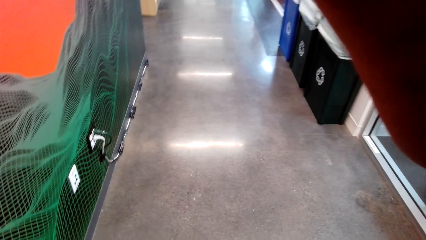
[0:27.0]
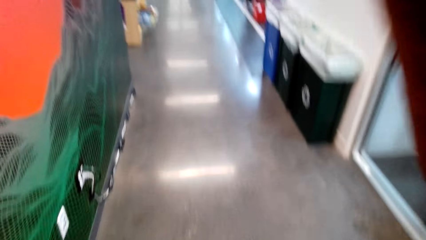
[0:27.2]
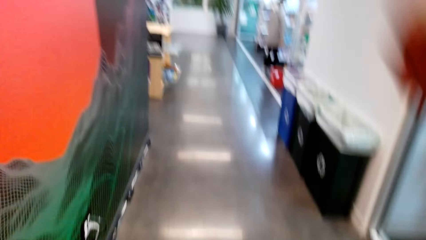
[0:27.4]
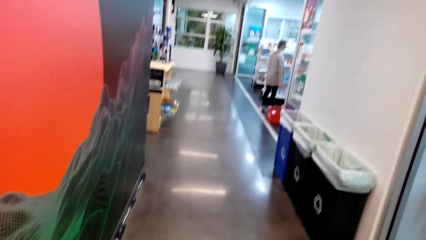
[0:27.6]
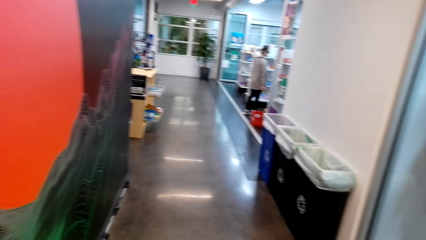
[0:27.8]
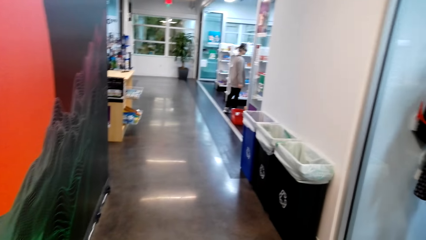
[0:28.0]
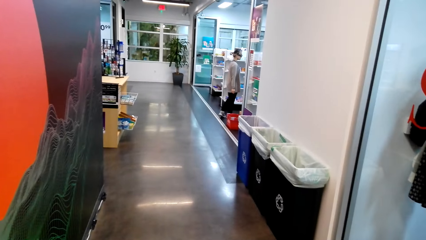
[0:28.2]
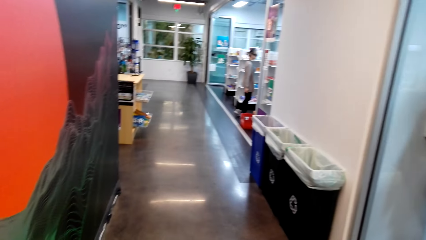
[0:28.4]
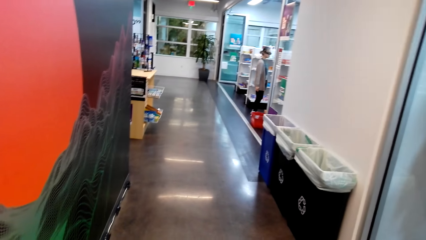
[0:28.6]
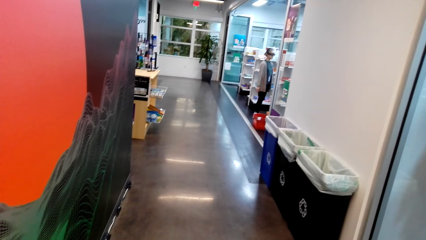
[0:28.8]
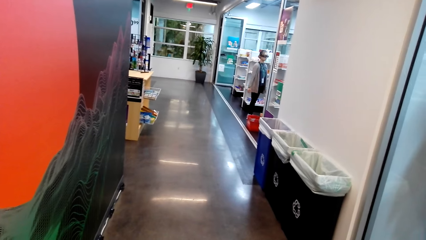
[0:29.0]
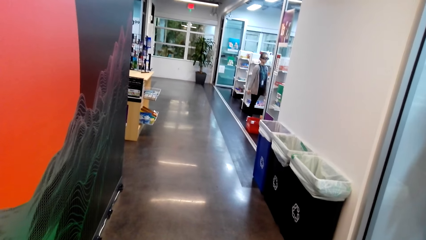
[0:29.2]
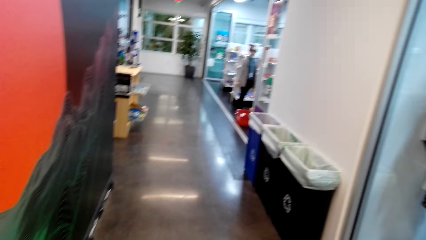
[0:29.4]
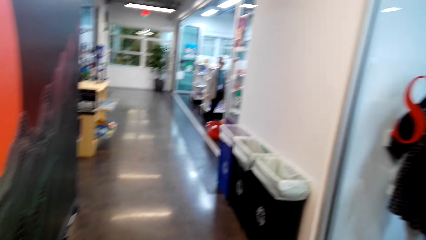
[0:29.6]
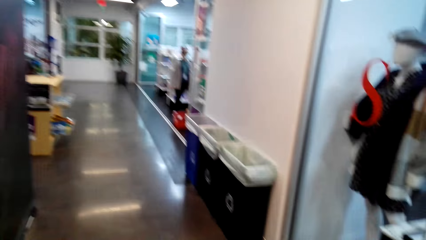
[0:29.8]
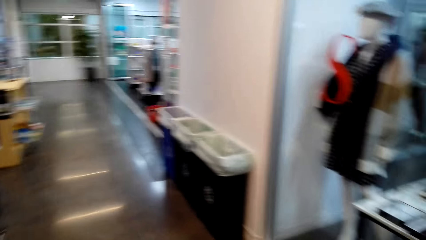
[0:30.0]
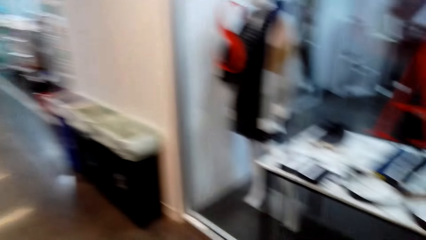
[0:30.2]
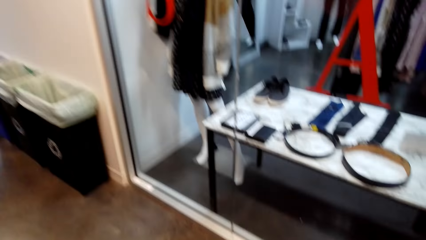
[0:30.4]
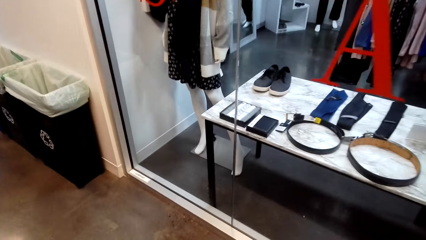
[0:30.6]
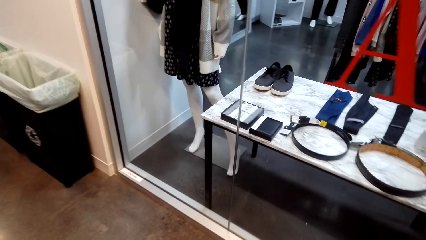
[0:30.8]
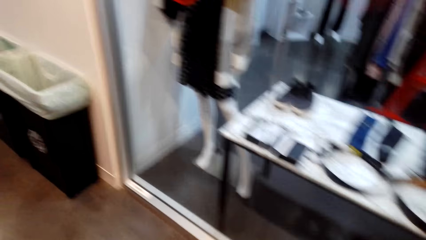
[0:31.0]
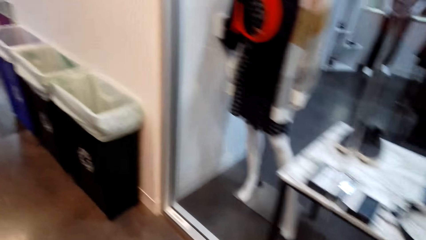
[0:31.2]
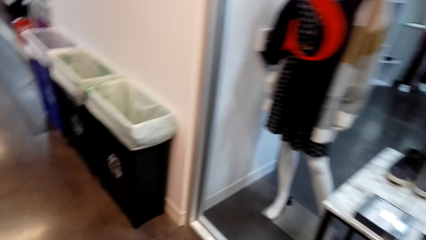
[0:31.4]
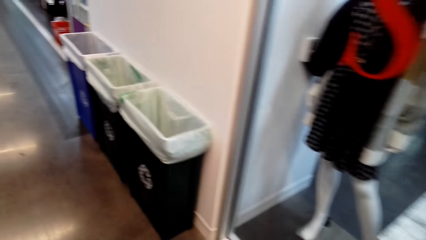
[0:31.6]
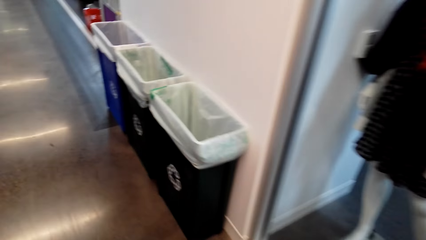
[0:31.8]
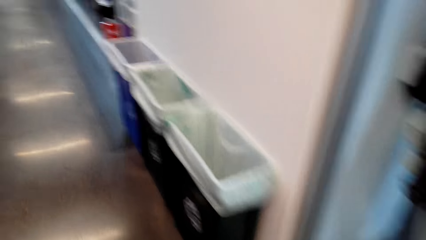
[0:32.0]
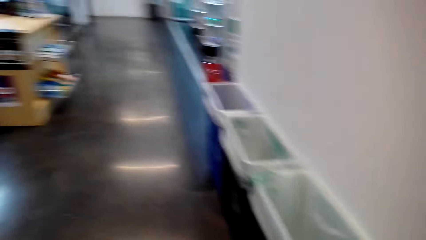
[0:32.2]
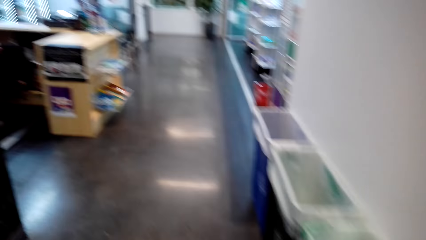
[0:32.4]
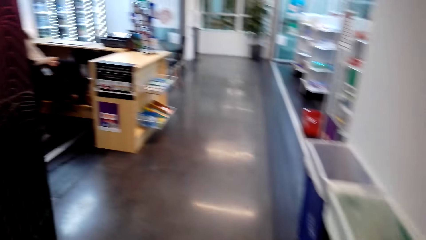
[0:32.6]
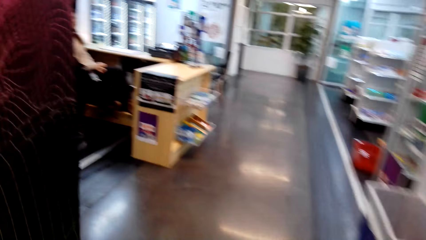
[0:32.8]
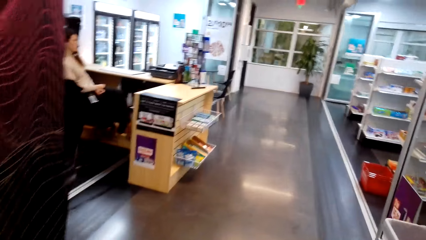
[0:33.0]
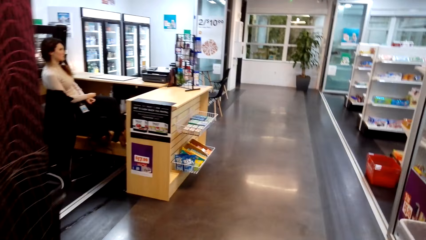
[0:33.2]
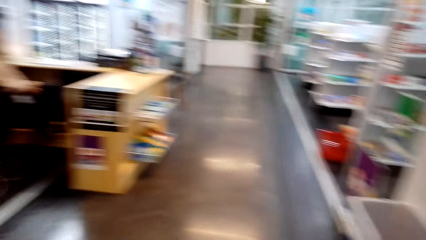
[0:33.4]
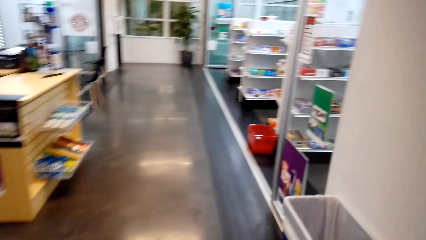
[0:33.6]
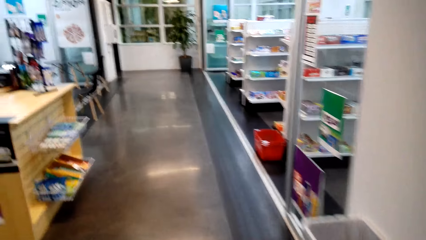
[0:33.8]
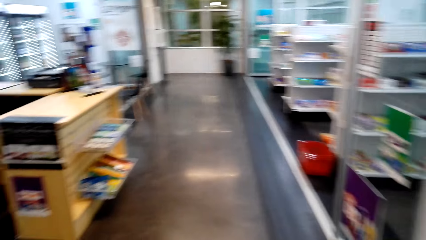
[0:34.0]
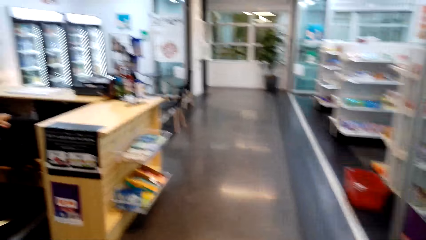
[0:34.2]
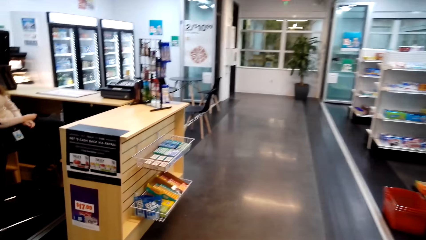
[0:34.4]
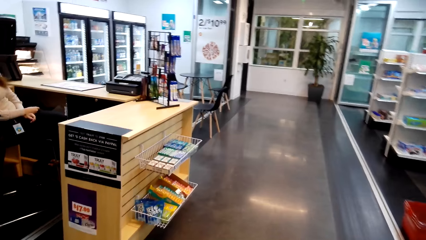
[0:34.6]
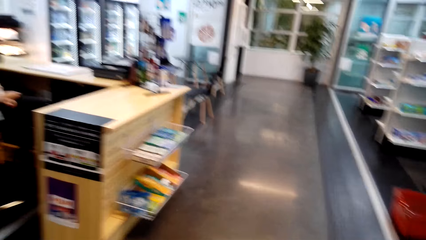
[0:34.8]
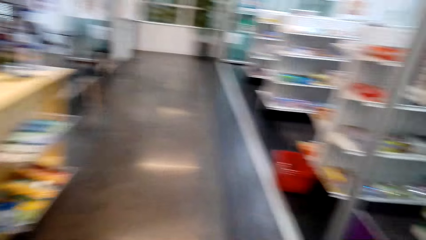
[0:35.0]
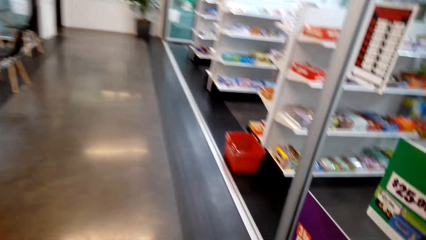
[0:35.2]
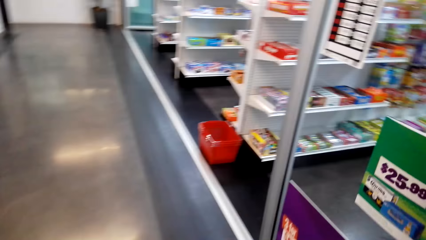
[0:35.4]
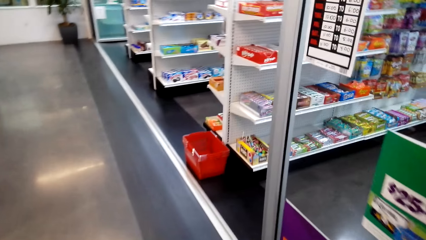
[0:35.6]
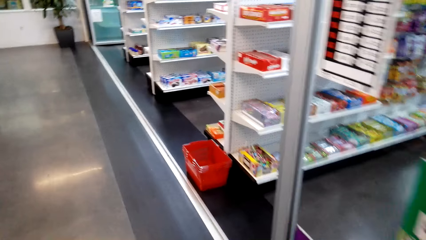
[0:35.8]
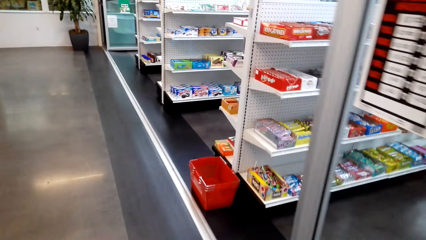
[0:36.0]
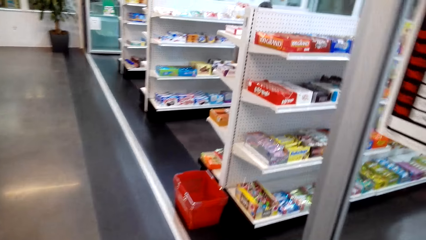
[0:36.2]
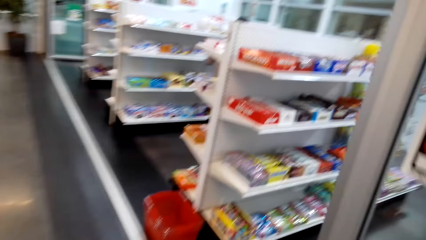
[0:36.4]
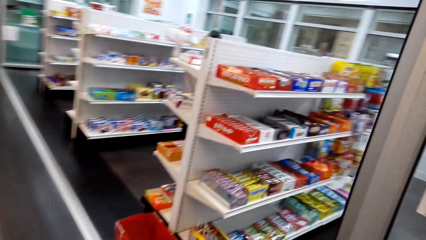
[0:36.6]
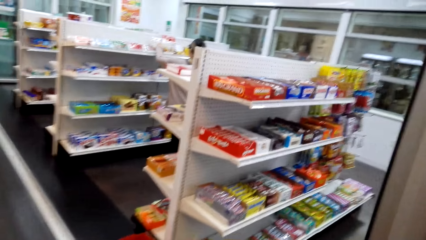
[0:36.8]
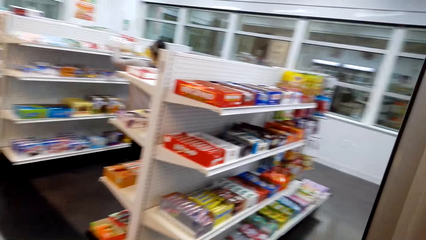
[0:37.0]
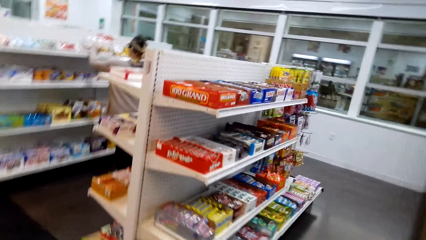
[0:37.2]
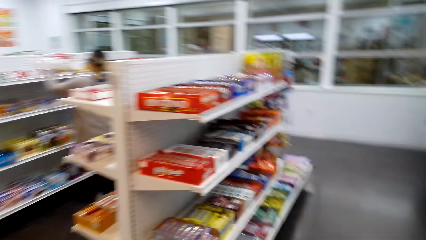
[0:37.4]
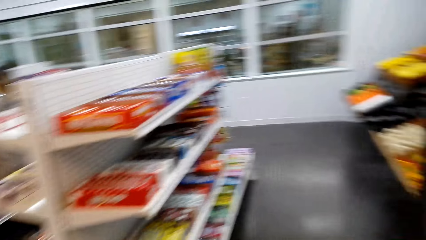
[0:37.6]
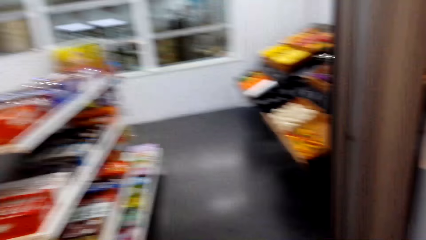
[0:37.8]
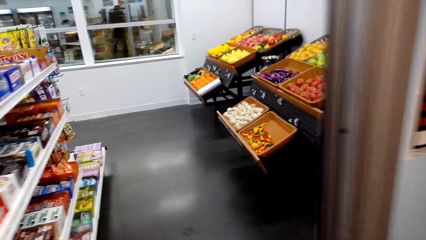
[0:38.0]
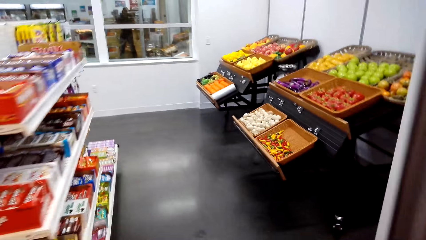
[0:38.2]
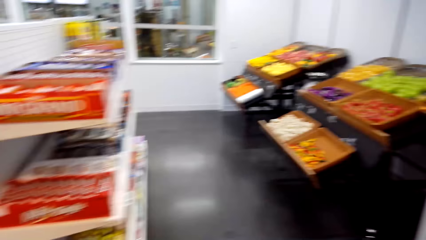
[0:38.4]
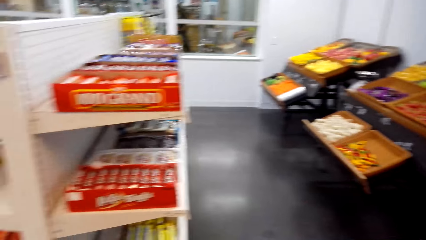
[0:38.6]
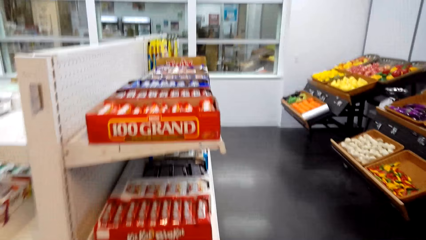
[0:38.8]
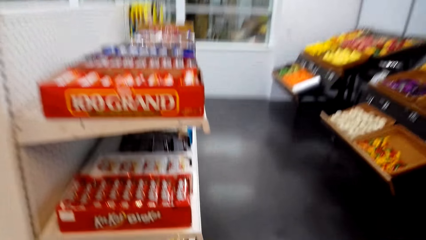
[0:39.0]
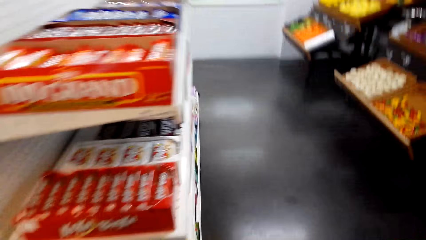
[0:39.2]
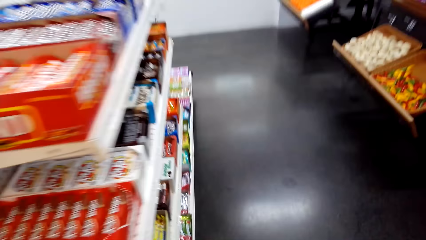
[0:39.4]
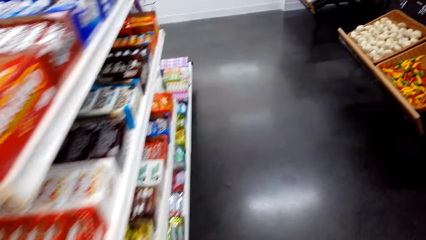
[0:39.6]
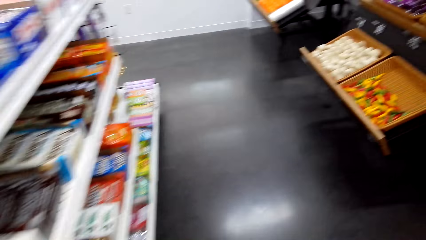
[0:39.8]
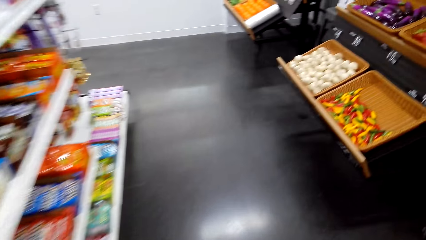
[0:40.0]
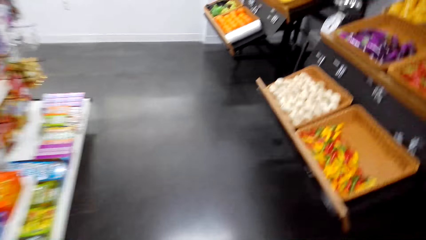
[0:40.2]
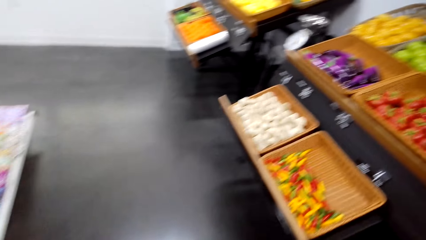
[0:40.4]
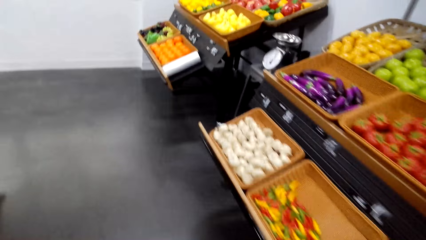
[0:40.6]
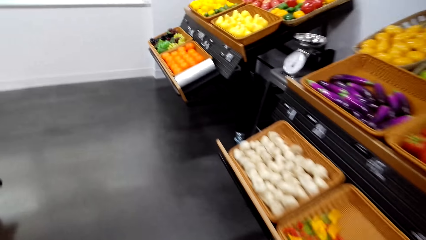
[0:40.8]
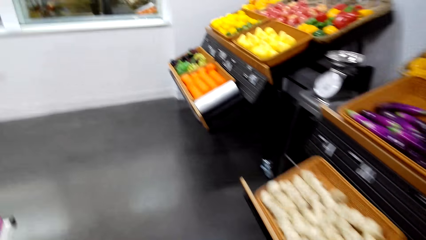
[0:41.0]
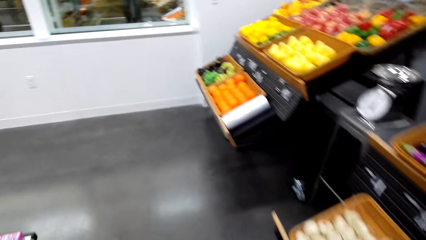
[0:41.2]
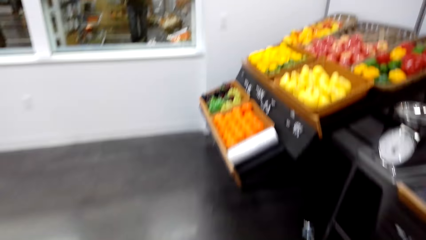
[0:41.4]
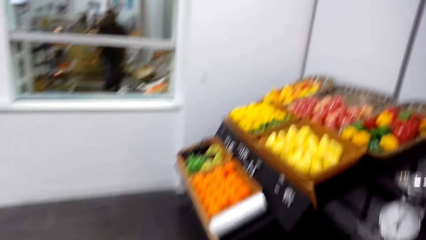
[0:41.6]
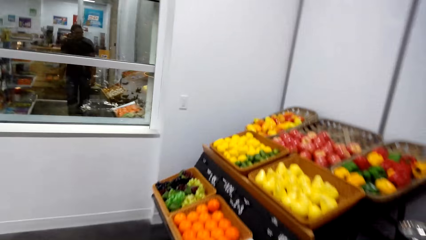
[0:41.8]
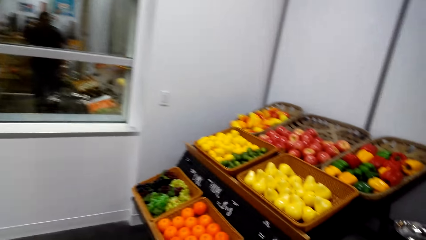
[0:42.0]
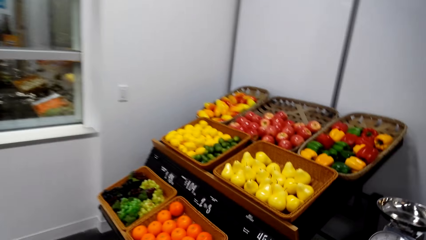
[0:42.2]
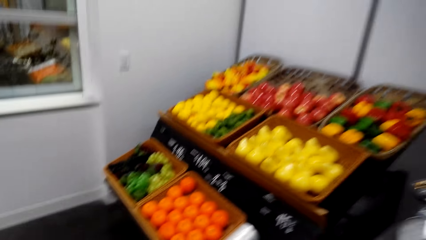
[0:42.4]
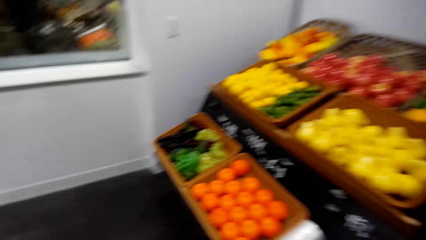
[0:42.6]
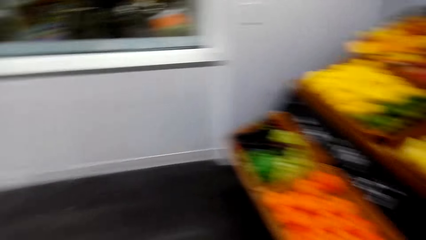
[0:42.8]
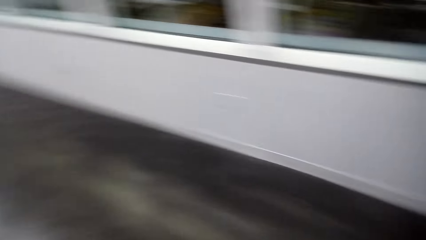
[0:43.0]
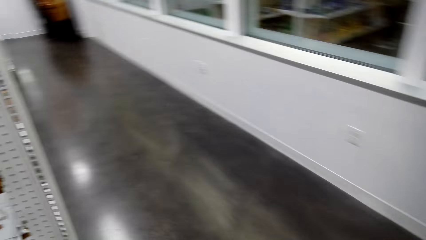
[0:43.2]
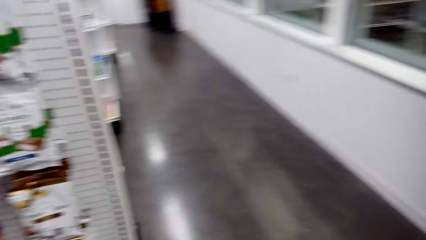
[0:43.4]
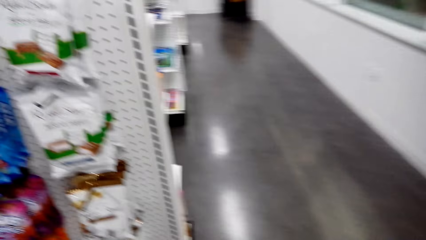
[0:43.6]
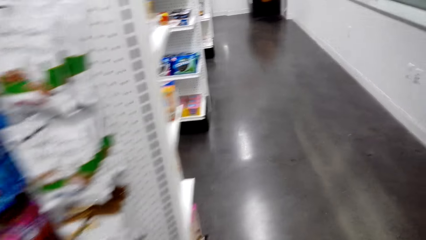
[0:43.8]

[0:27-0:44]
The camera wearer pulls his hand off the camera. He walks on the path. A woman rotates around. The camera wearer walks around. He walks around the store.
